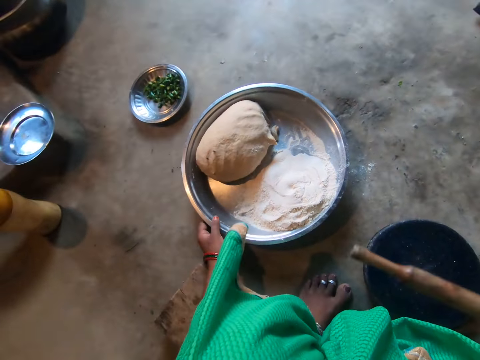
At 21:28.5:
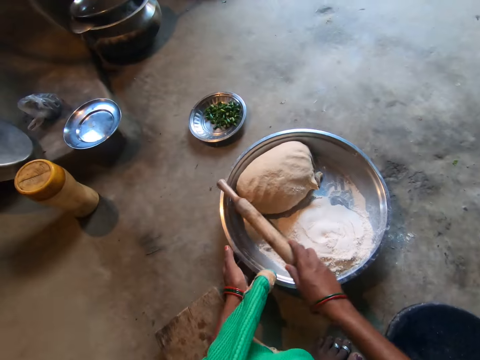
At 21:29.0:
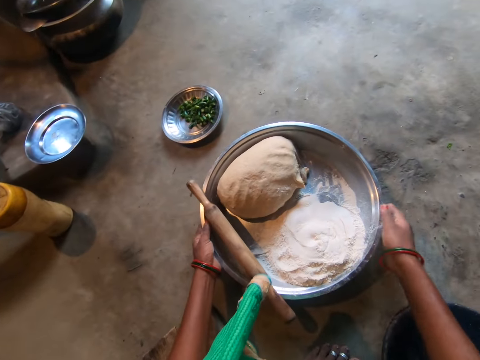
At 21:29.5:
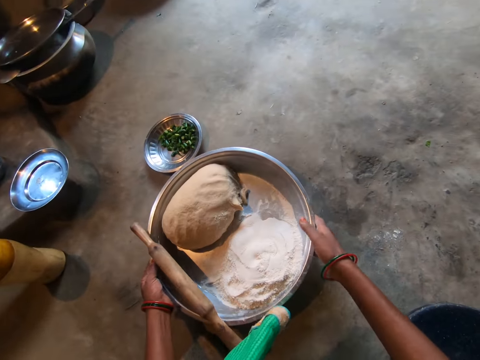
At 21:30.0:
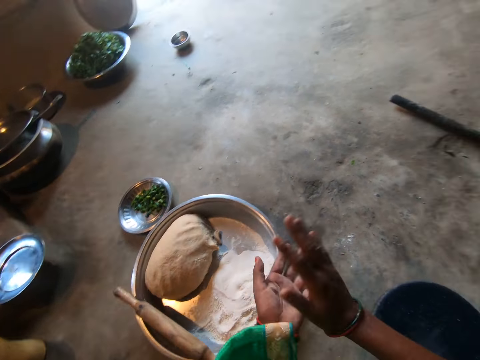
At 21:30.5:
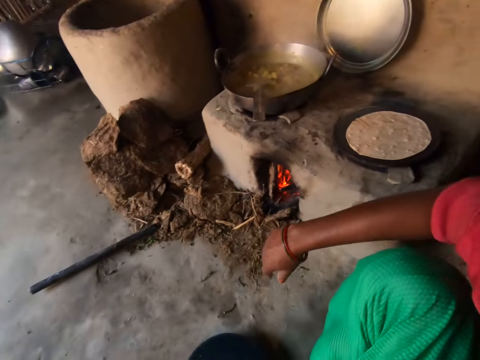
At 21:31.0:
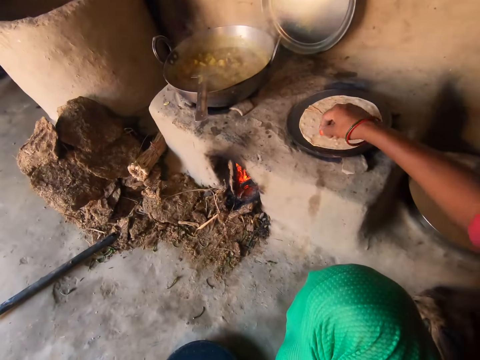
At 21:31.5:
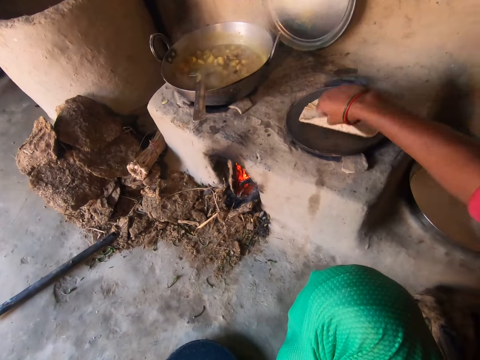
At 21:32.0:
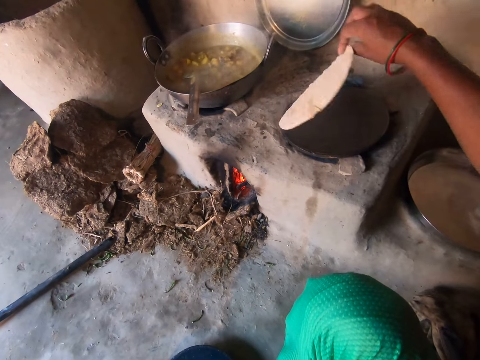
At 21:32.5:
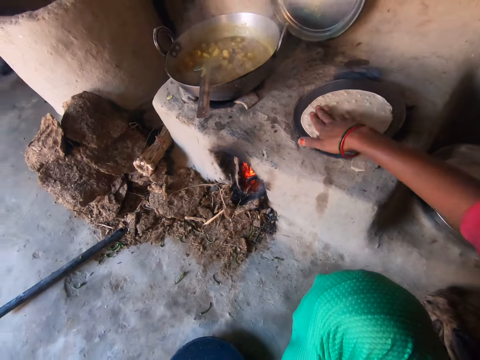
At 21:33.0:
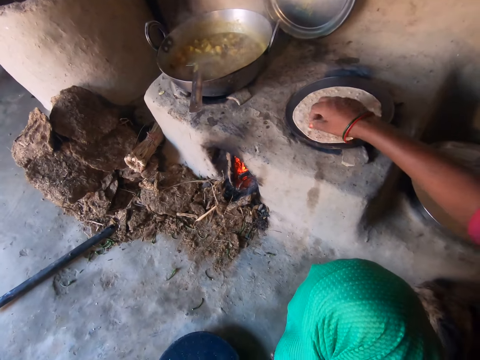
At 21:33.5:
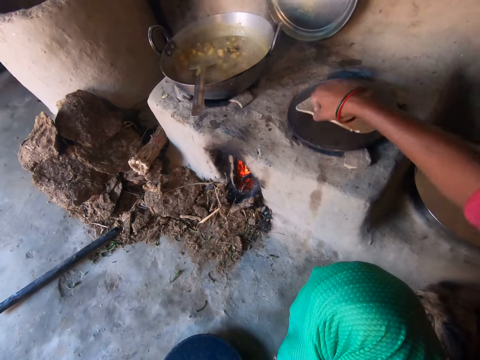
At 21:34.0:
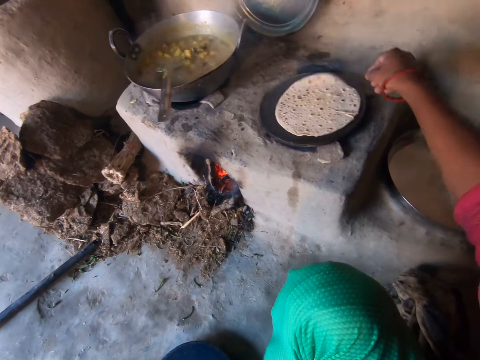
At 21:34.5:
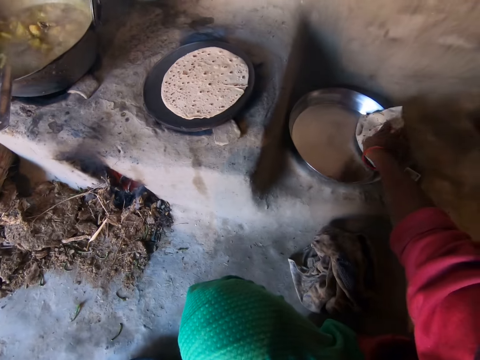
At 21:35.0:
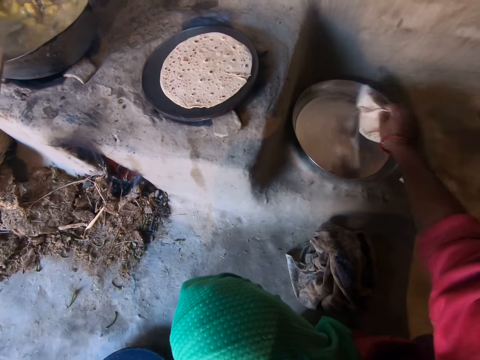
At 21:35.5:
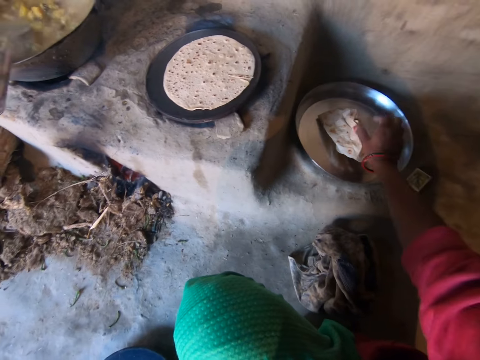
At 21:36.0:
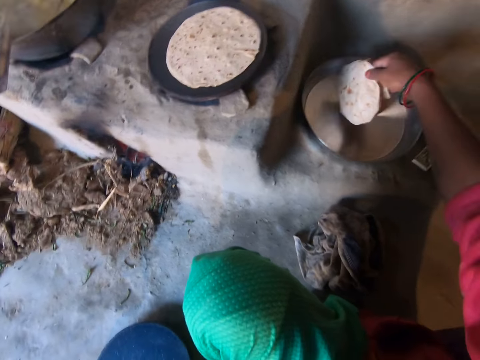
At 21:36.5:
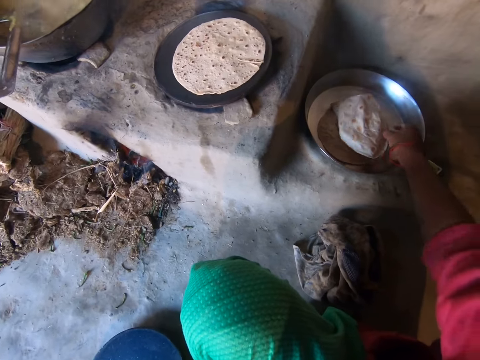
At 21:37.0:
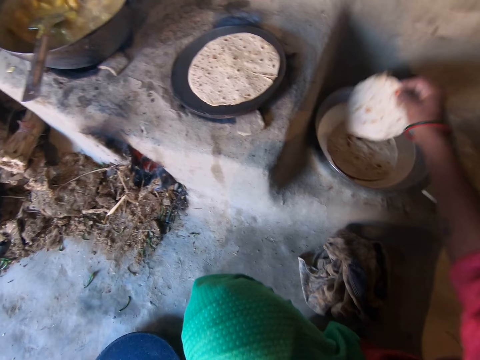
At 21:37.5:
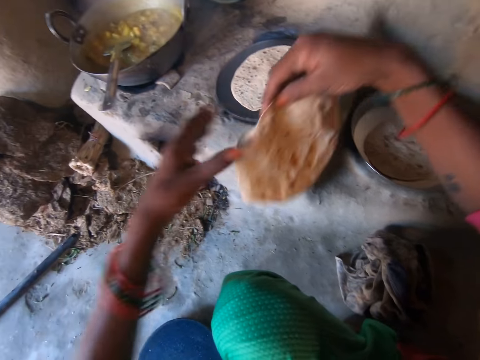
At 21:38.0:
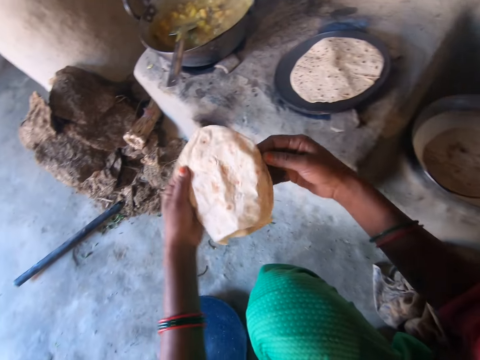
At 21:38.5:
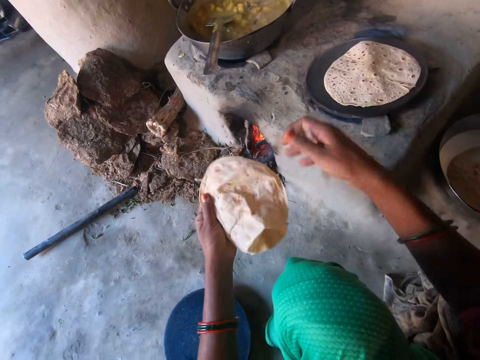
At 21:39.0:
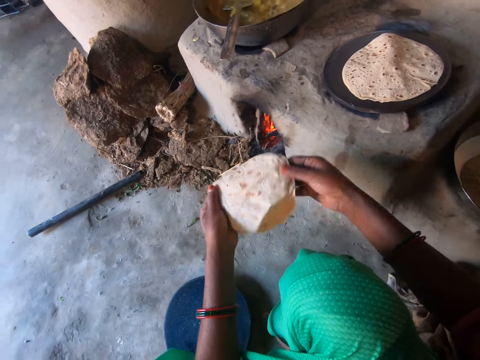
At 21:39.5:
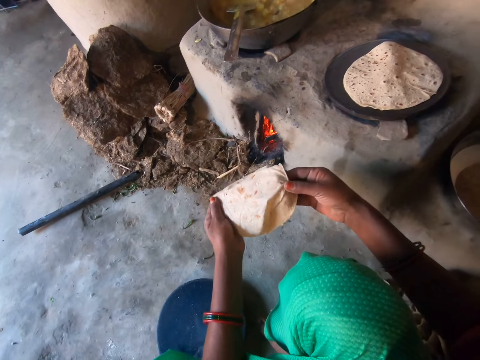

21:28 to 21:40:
The camera wearer places the rolling pin on the tray. She moves the first tray aside with both hands and claps her hand. She adjusts the chapati on the pan with her right hand. She turns the flatbread. She wipes the flatbread. She flips the chapati on the pan. She grabs one chapati on the second tray with her right hand. She drops the flatbread on a tray. She picks the flatbread.

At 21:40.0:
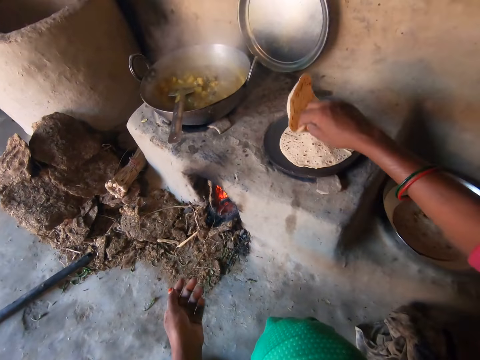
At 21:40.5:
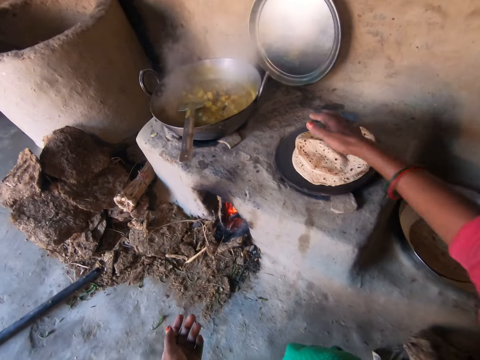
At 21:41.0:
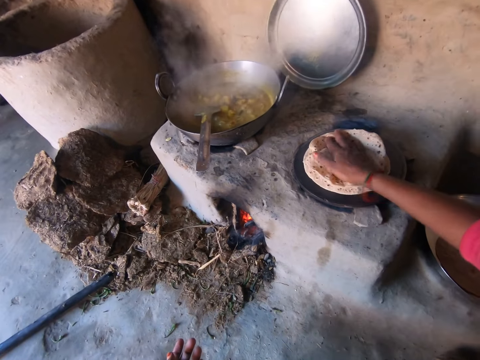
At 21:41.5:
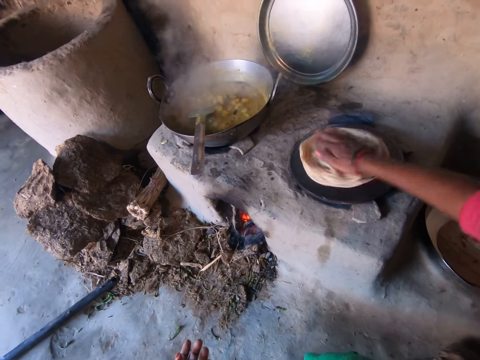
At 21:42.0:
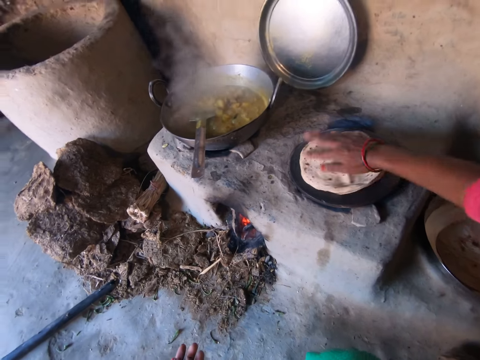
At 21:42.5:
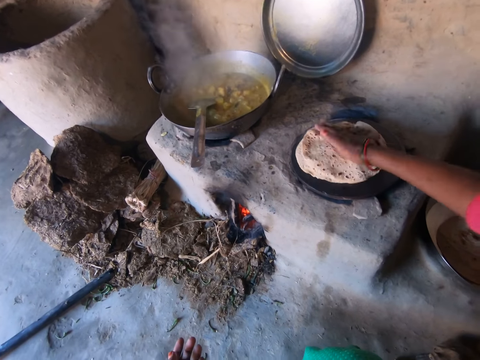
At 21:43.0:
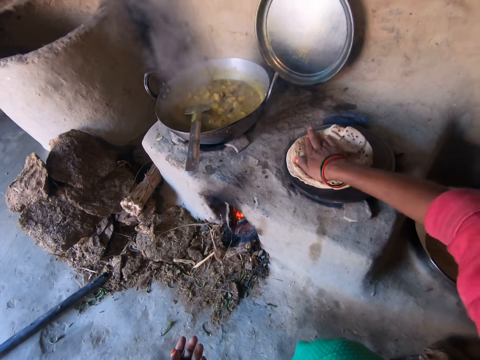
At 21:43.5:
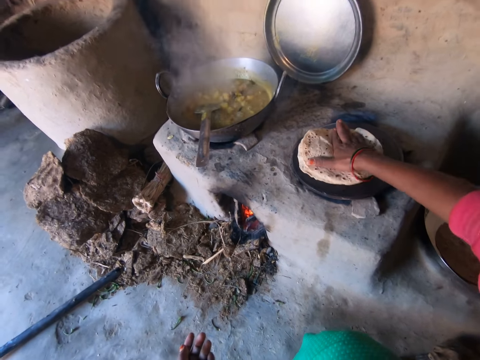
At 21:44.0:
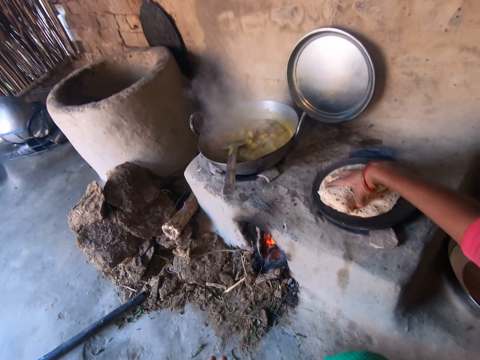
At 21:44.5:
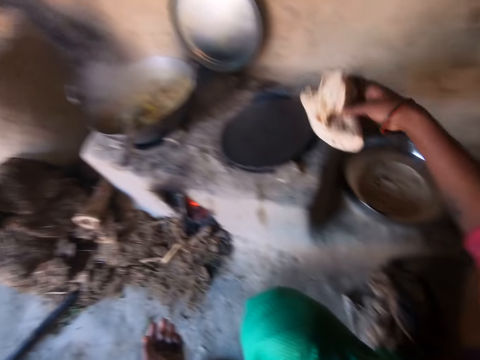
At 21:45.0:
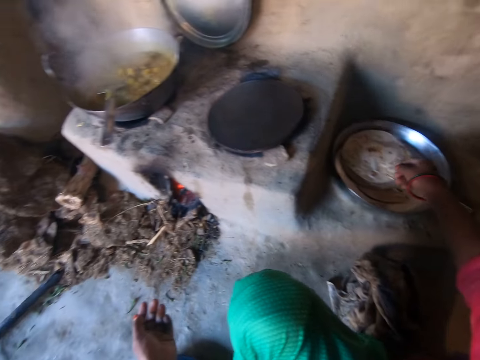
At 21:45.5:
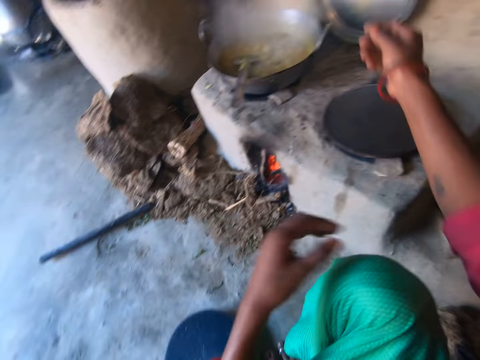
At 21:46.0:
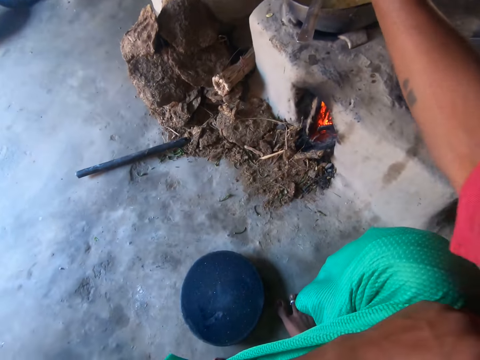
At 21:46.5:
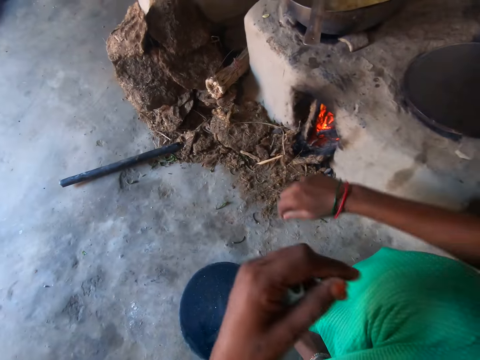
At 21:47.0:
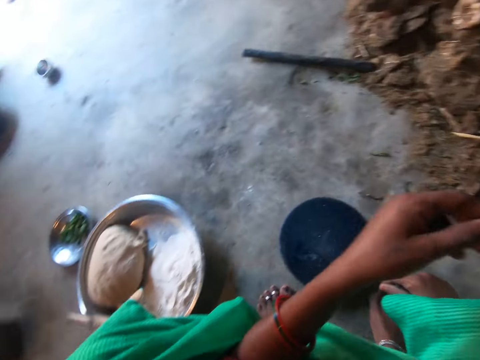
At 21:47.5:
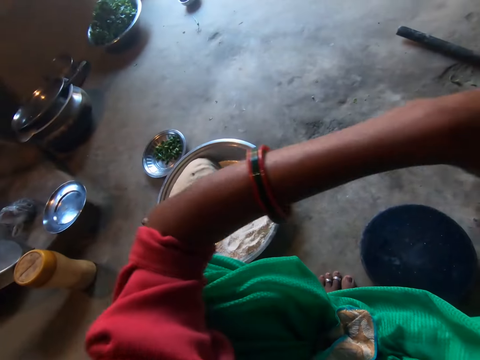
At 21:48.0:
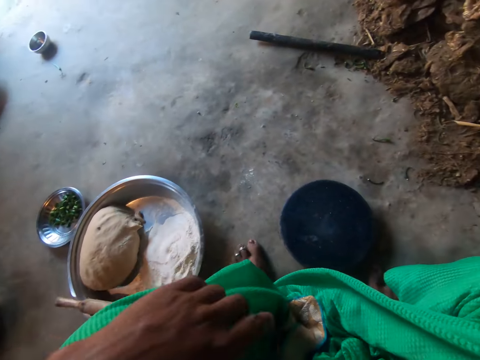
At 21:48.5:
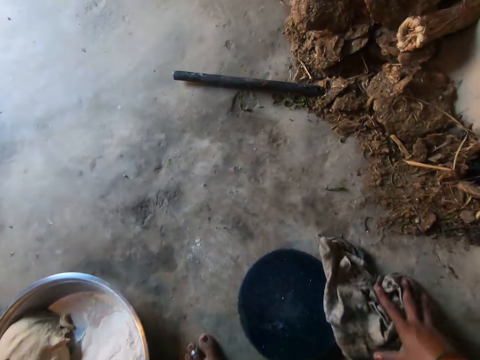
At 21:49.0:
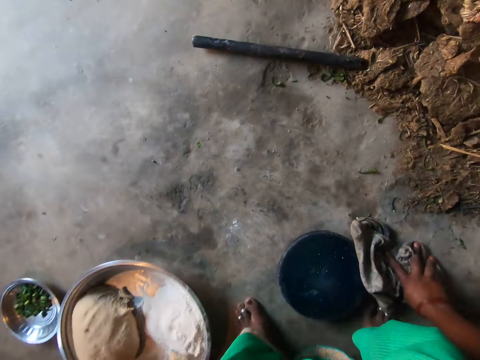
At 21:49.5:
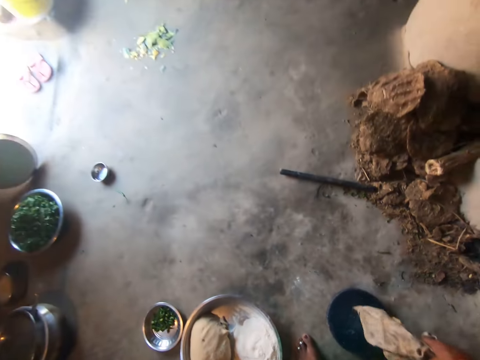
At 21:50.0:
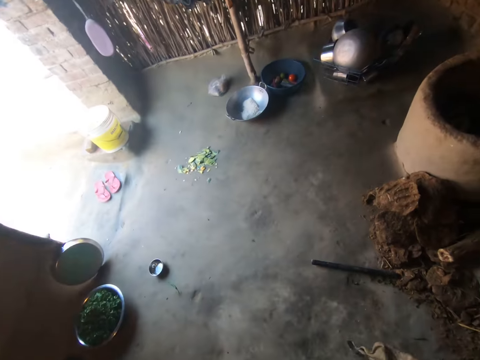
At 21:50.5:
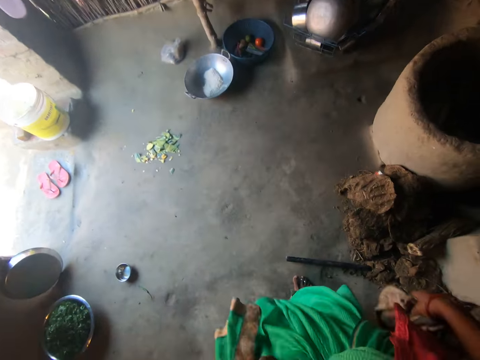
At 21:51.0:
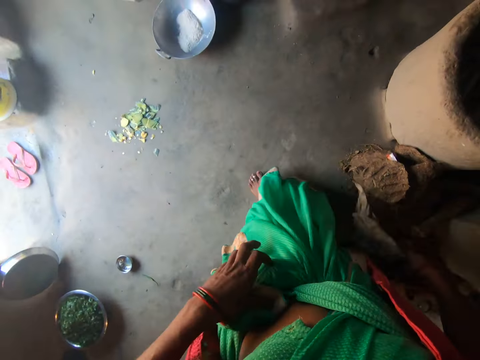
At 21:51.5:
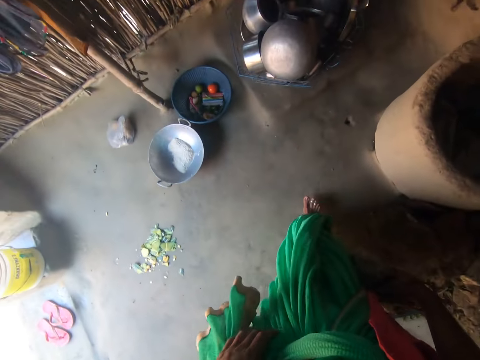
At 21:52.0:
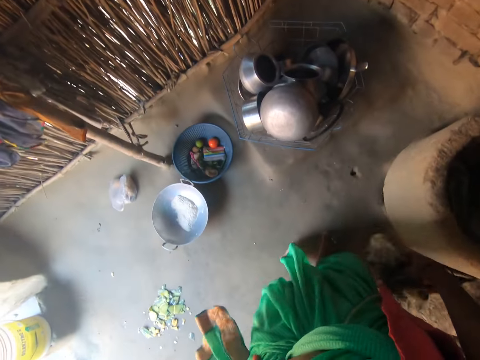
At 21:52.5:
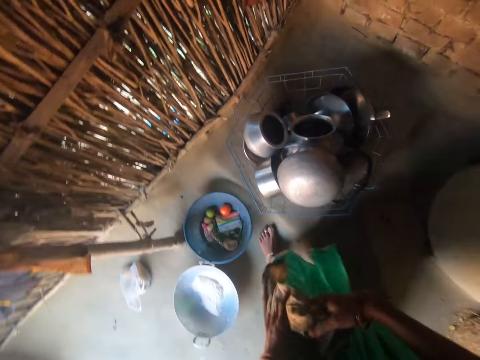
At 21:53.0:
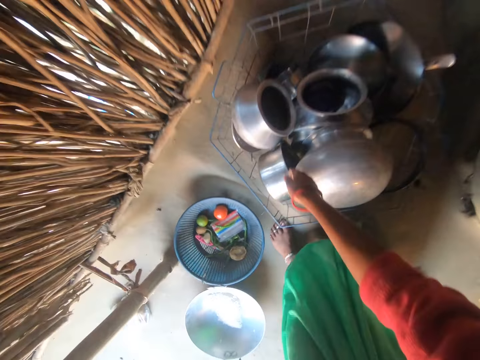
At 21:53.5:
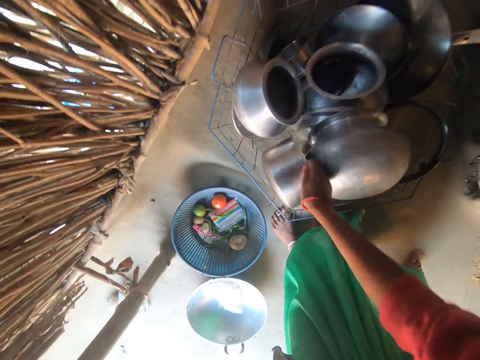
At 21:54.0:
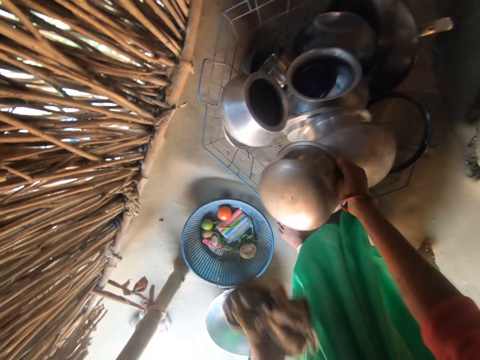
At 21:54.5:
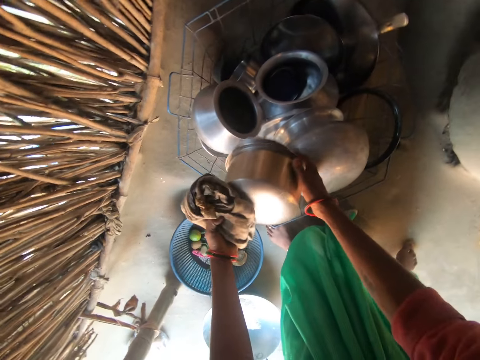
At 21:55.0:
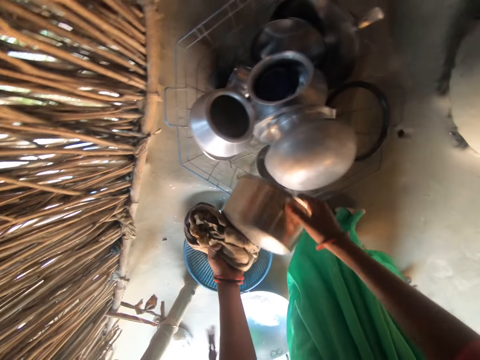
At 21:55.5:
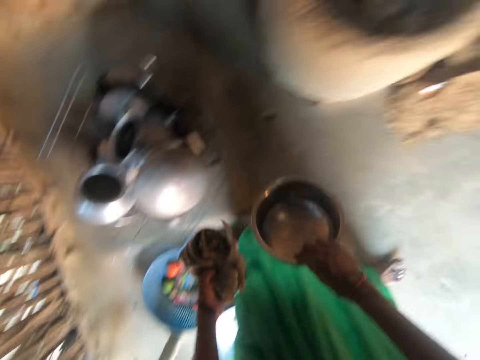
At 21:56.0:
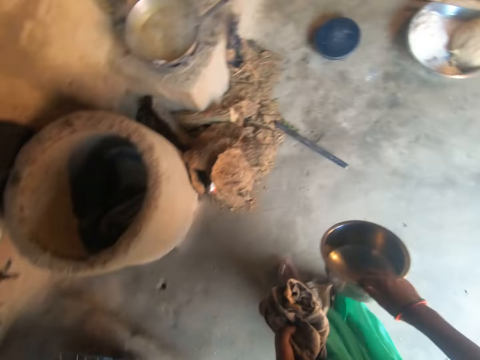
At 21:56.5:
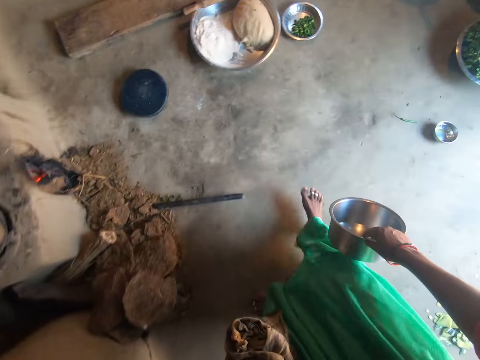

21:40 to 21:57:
The camera wearer places the chapati on the chapati on the pan. She stirs the chapati on the pan with the chapati. She presses the flatbread repeatedly. She carries the chapatis with her right hand. She drops the chapatis on the second tray. She adjusts her clothes' right hand sleeve with her left hand. She pulls the cloth. She holds the rag with her right hand. She walks around the kitchen. She takes a bowl or pot from a basket with her right hand. She drops the pot.
